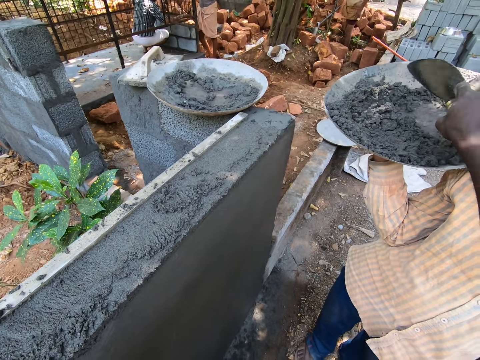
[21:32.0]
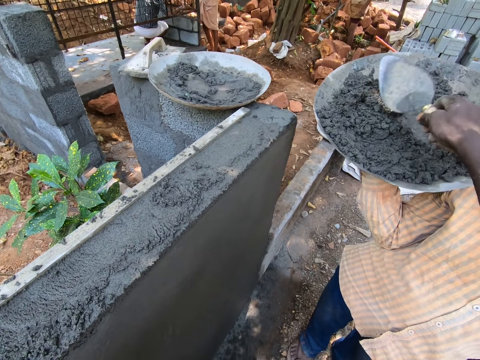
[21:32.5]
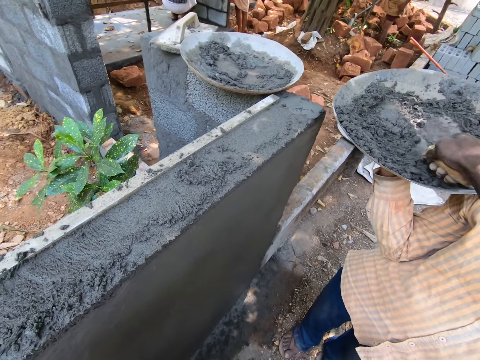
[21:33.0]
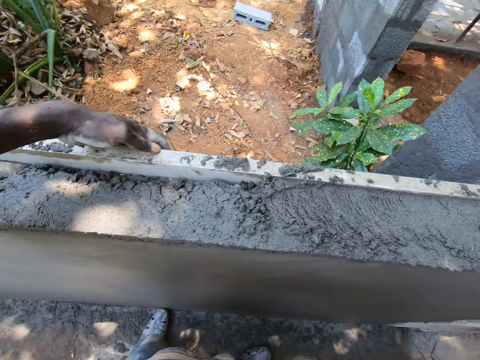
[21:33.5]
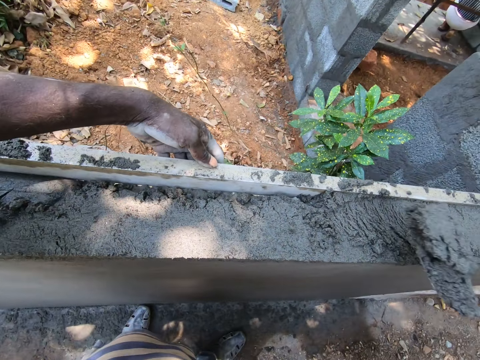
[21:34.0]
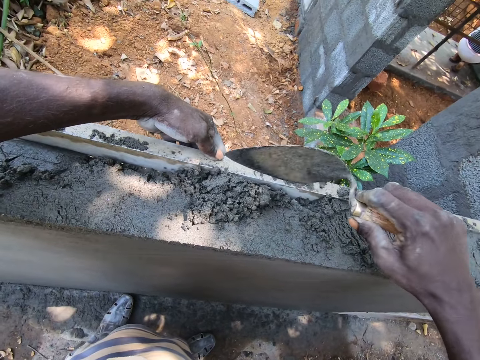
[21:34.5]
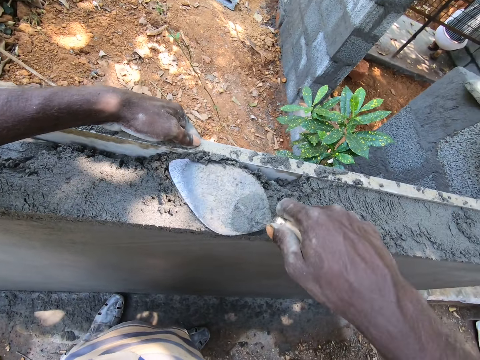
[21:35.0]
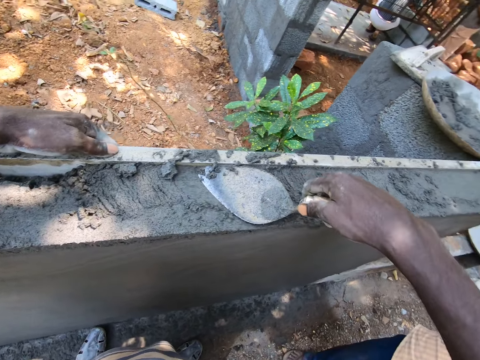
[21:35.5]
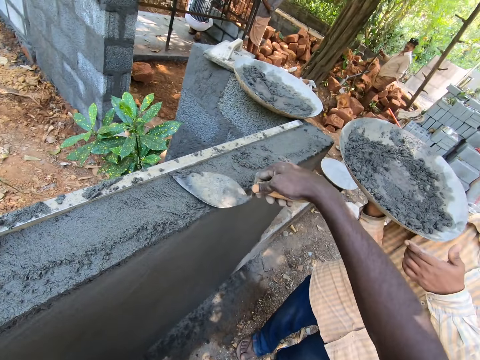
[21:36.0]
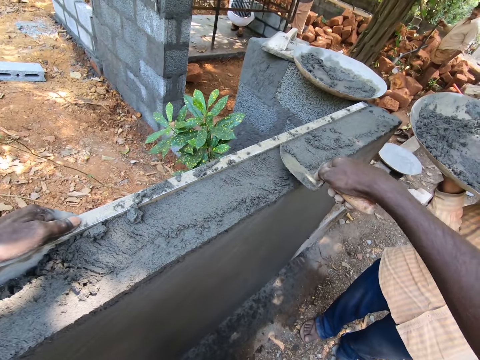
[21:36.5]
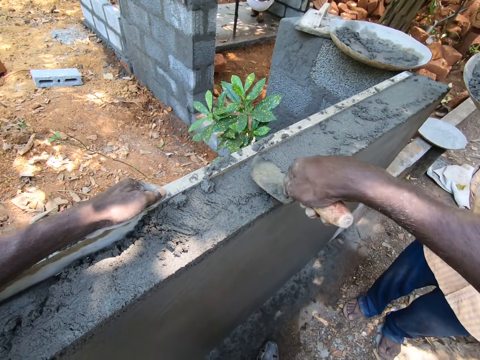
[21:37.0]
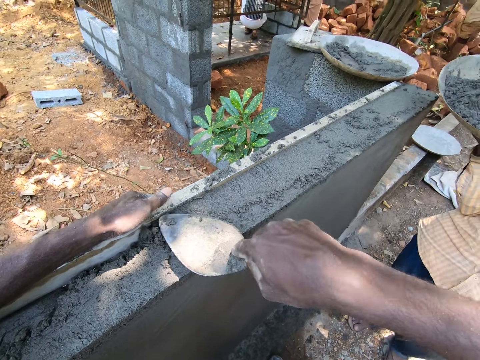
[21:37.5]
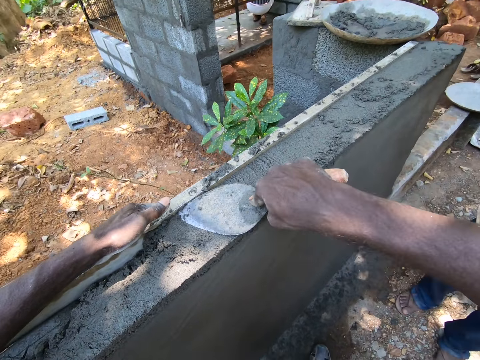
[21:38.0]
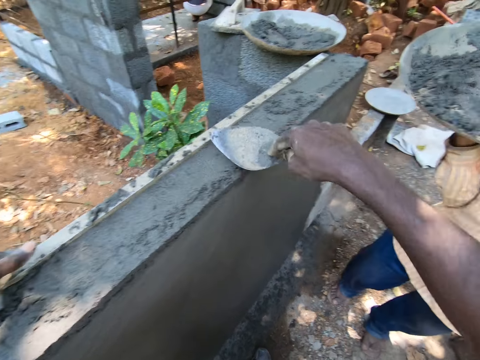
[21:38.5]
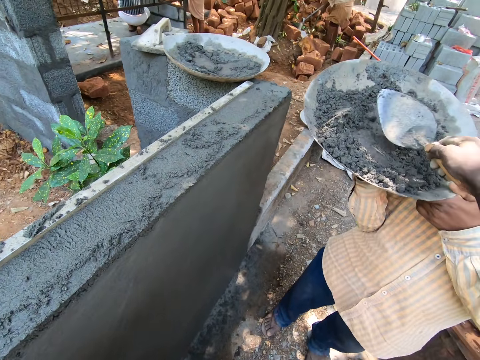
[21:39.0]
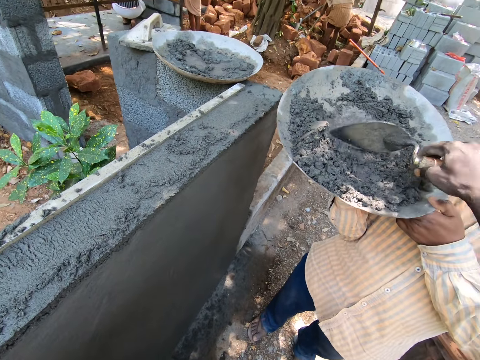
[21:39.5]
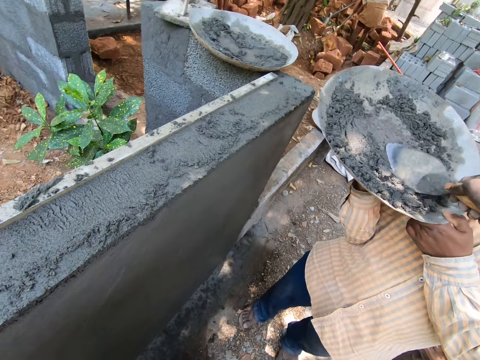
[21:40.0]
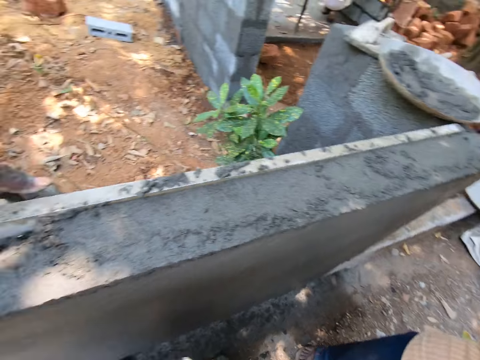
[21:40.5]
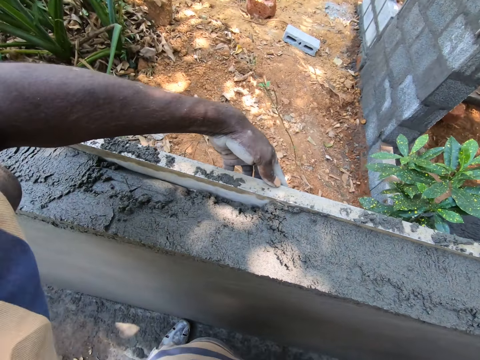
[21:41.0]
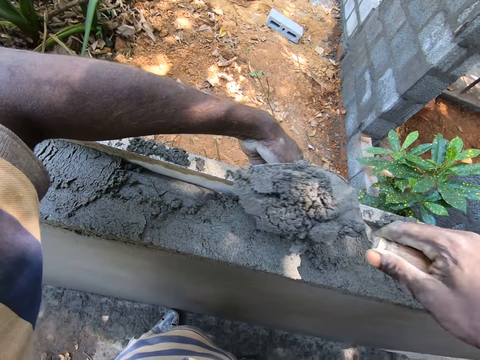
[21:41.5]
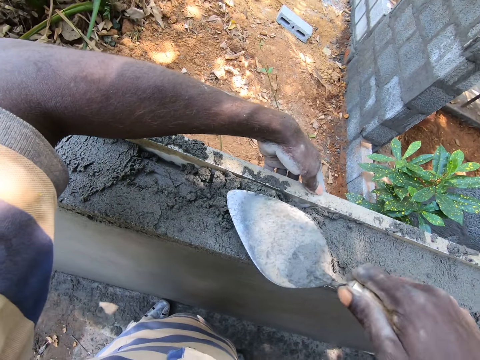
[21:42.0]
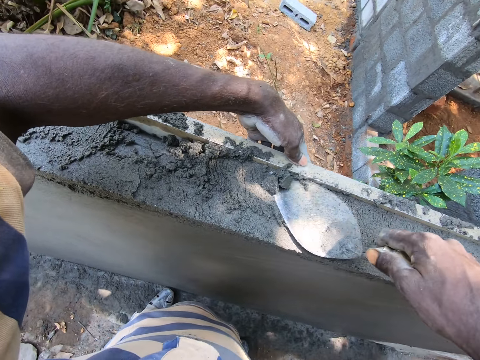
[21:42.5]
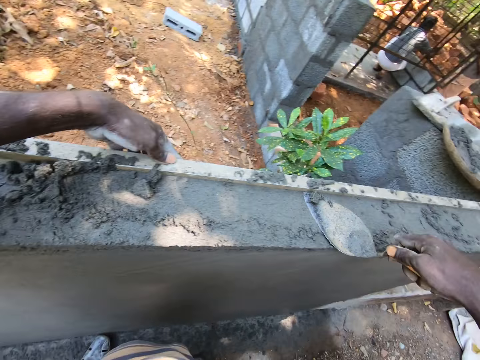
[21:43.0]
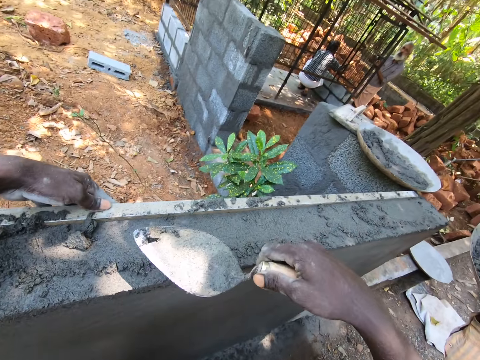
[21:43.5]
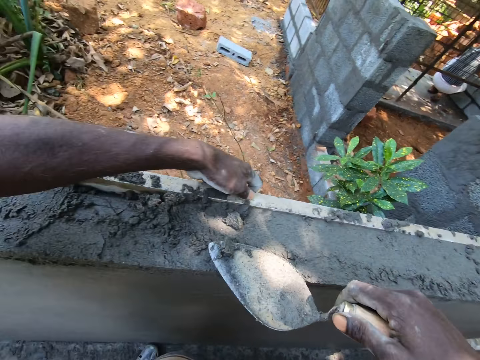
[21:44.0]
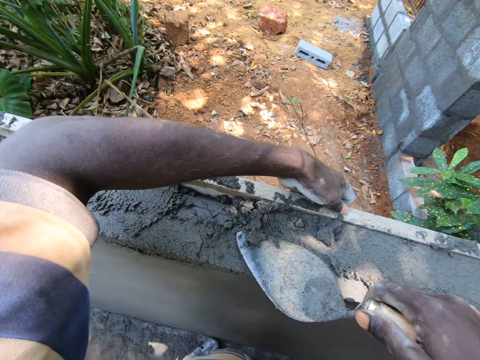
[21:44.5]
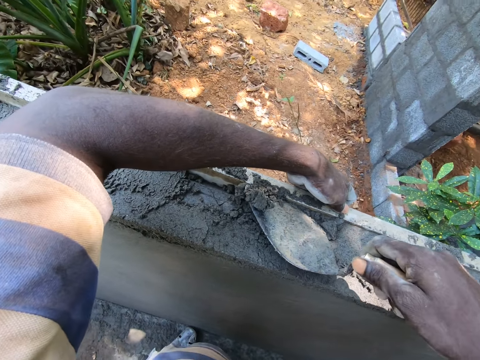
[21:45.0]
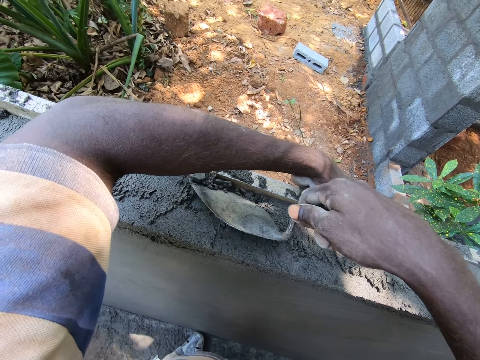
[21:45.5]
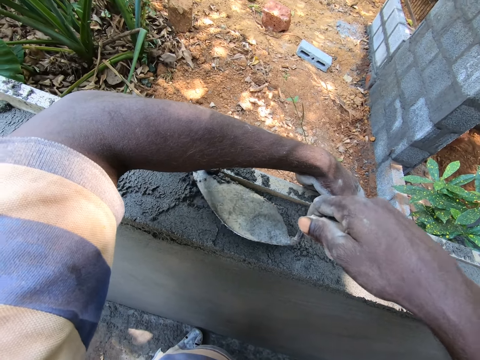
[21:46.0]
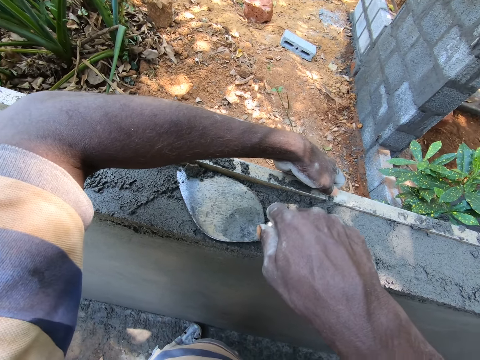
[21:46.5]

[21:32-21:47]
The camera wearer pours mortar on the wall. They spread the concrete. They flatten the mortar with the trowel. They scoop mortar in a basin on the hands of a man. They pour the mortar on the wall. They spread the concrete. They flatten the mortar with the trowel.

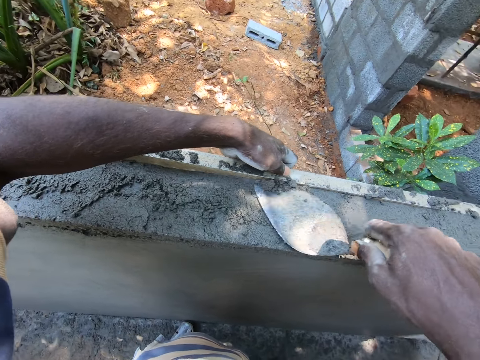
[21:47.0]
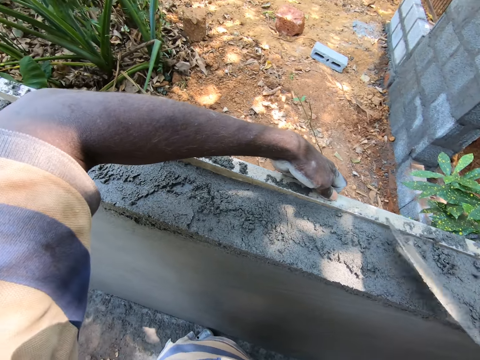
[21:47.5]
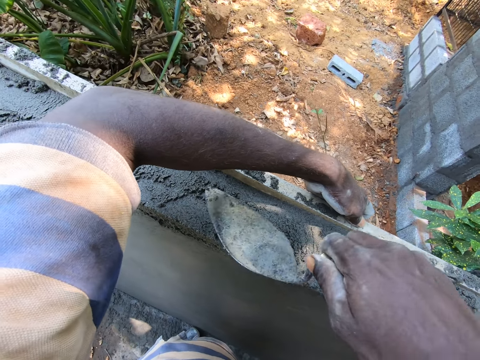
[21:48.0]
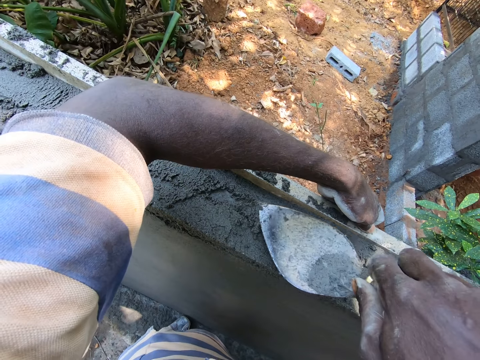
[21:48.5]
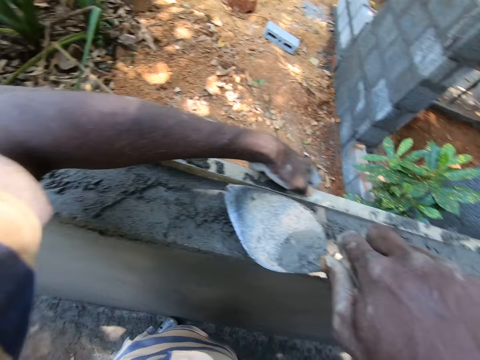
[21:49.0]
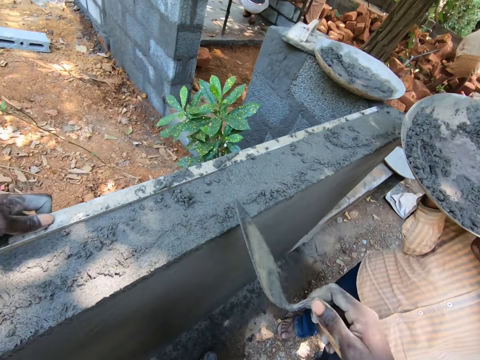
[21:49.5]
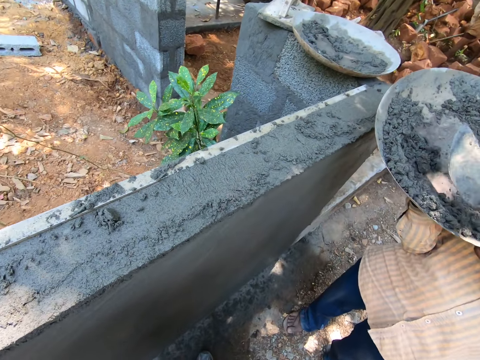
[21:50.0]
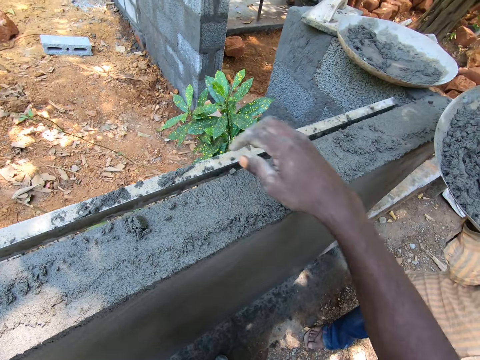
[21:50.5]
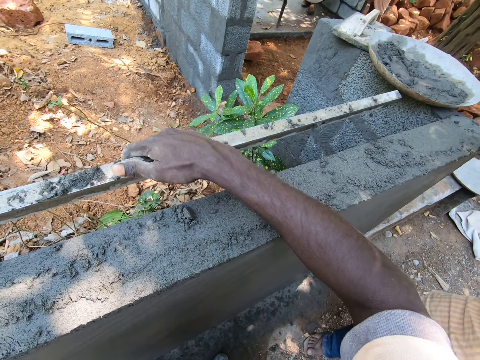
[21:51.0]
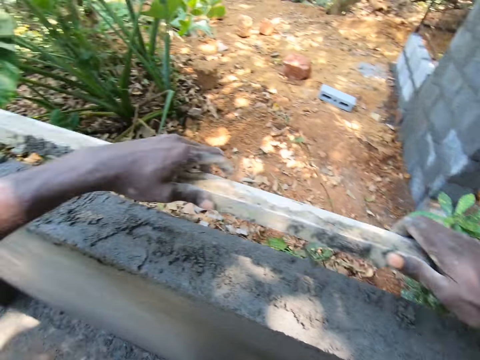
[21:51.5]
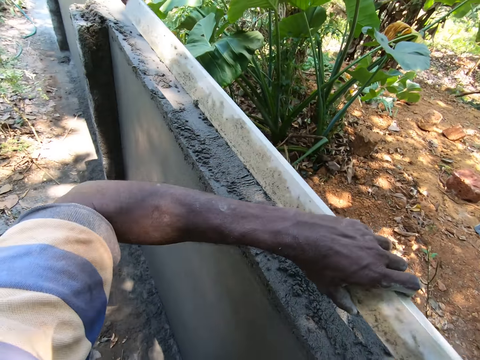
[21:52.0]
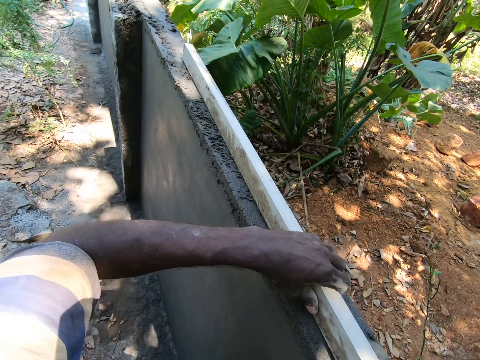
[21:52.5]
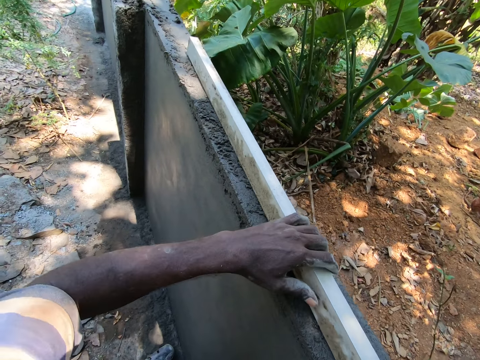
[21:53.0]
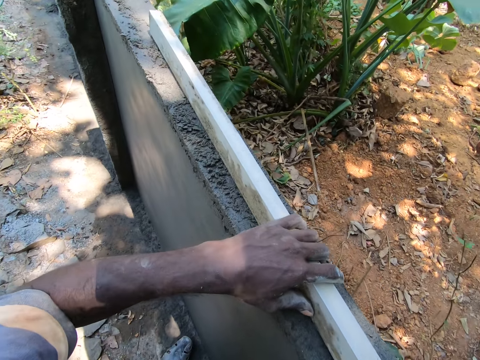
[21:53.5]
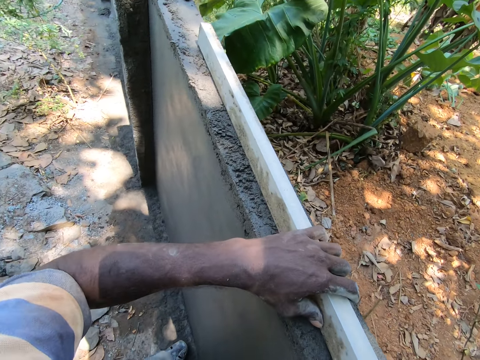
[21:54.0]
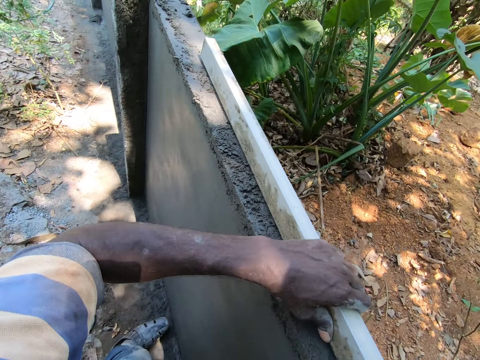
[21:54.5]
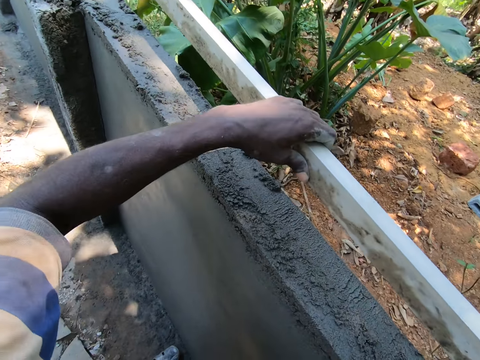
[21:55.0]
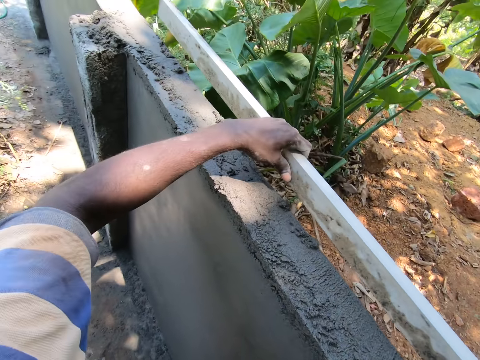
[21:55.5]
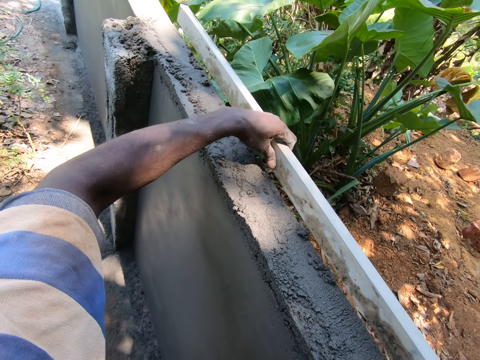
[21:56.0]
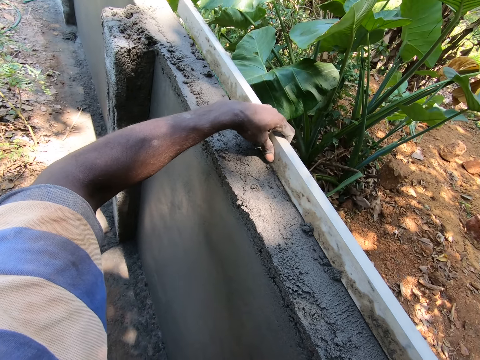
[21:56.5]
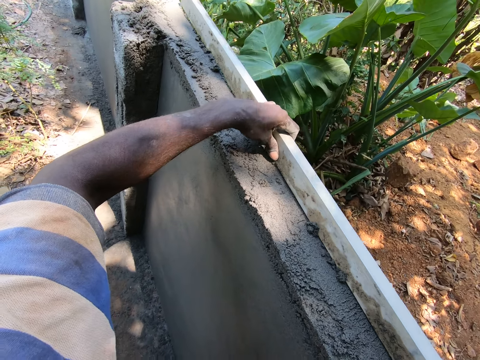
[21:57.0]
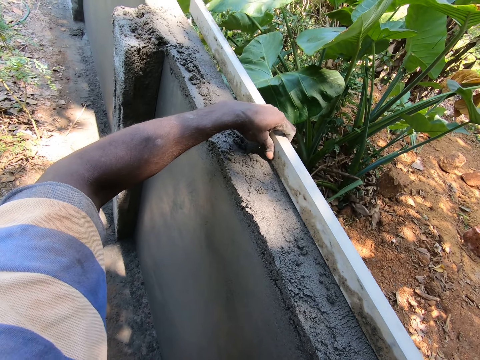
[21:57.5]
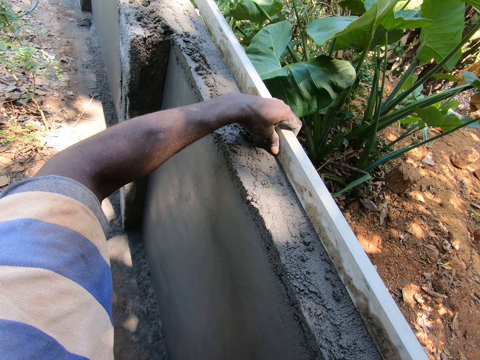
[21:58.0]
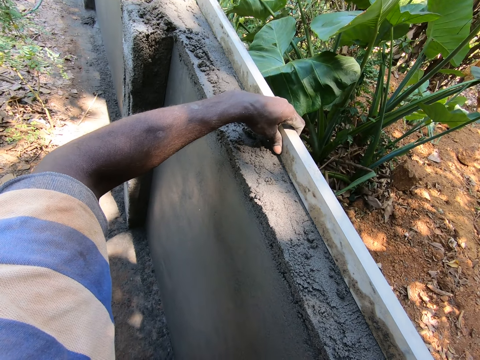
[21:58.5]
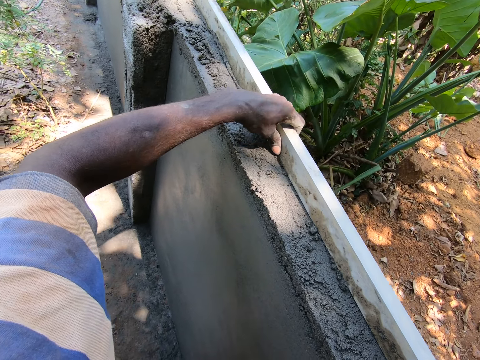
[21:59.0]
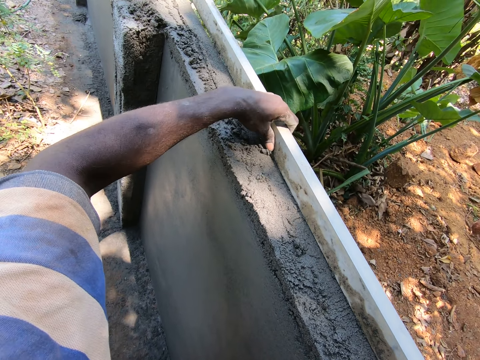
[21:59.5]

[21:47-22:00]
The camera wearer puts the trowel in the basin with the mortar. They move the piece of wood against the wall. They remove excess concrete with the wood. They move the piece of wood against the mortar on the wall.
